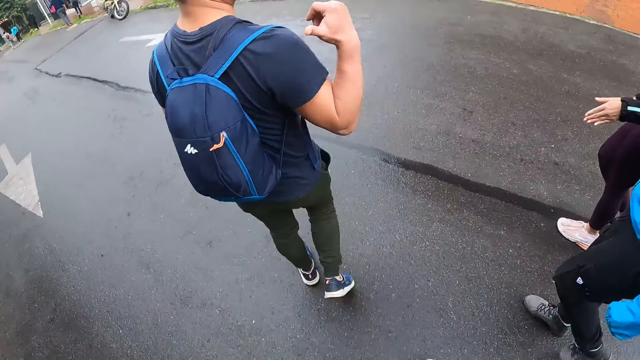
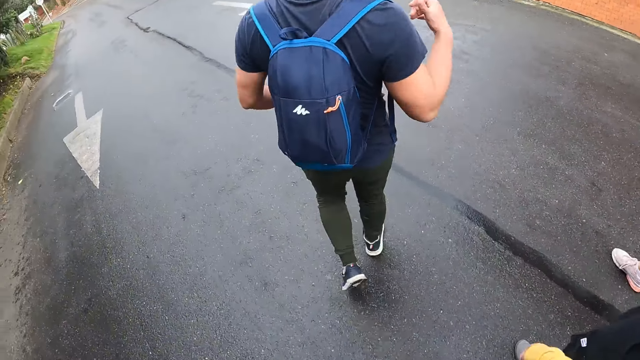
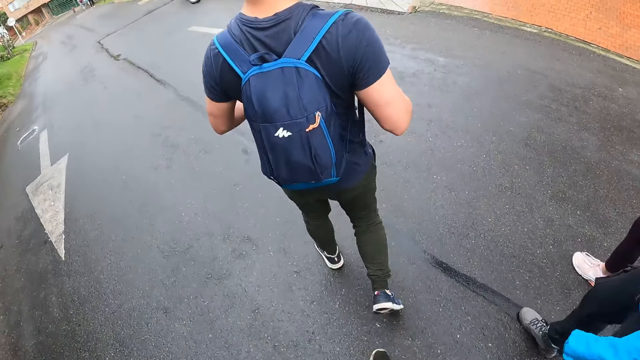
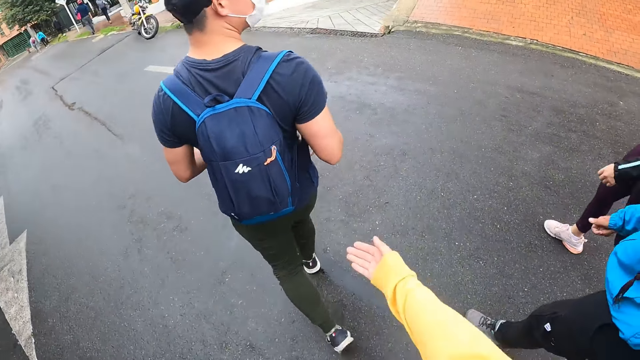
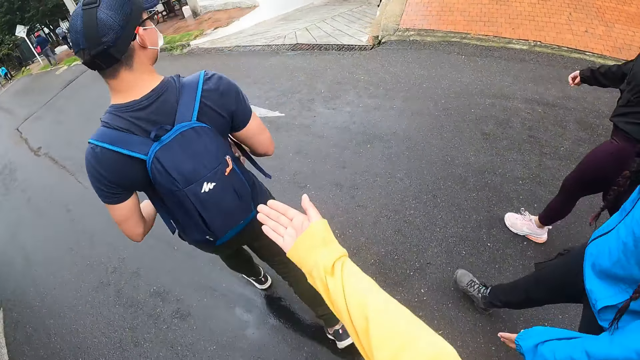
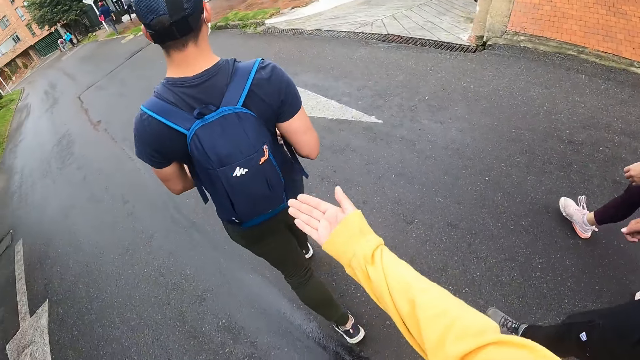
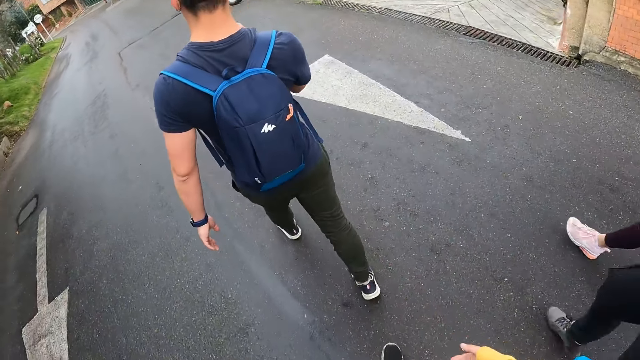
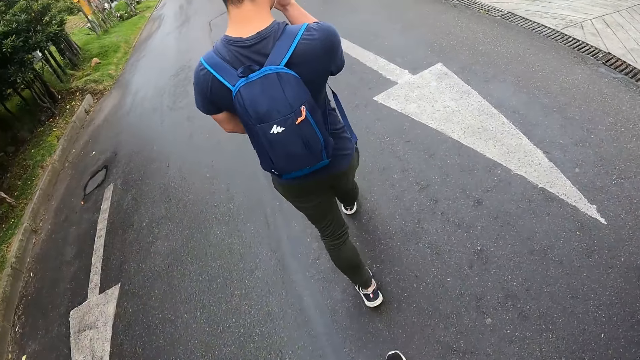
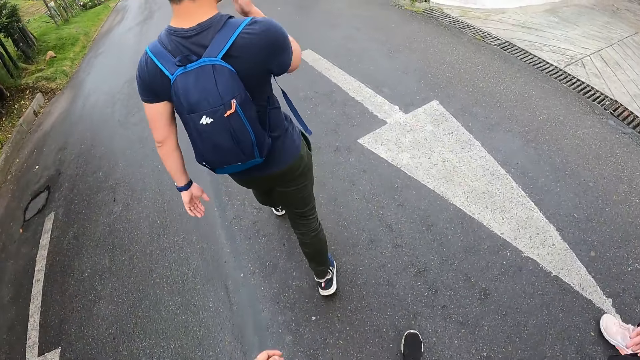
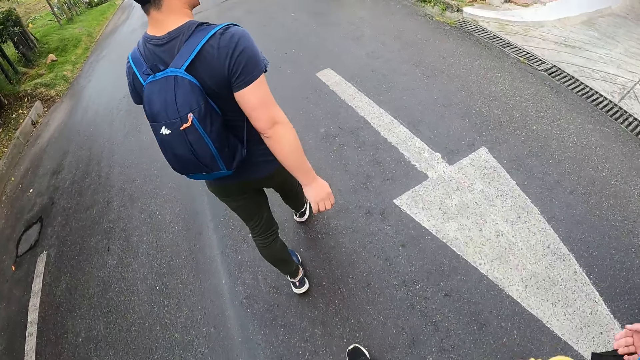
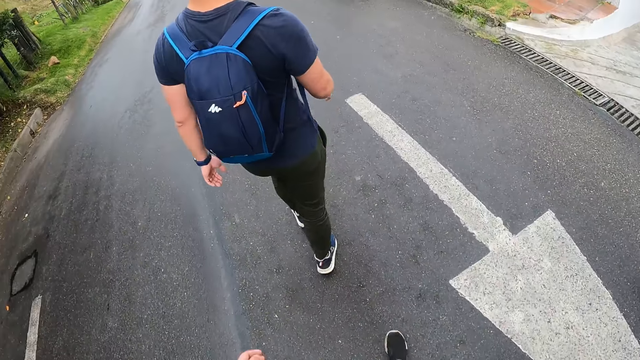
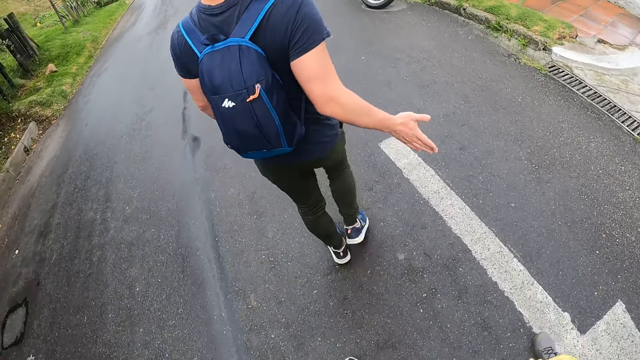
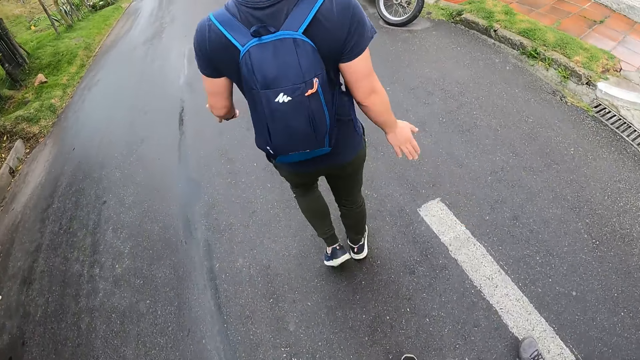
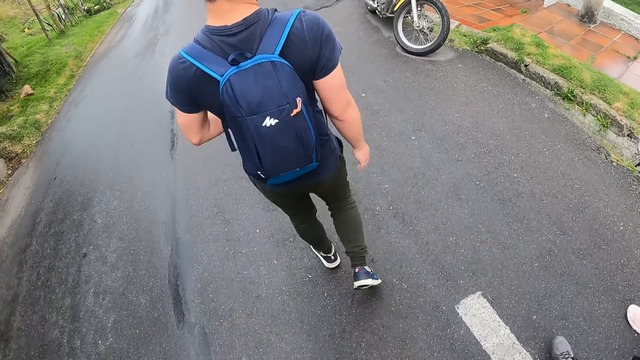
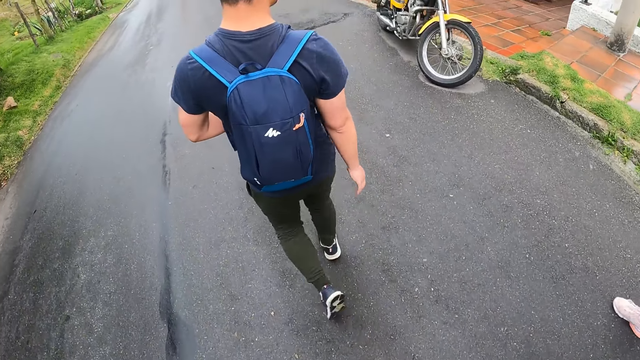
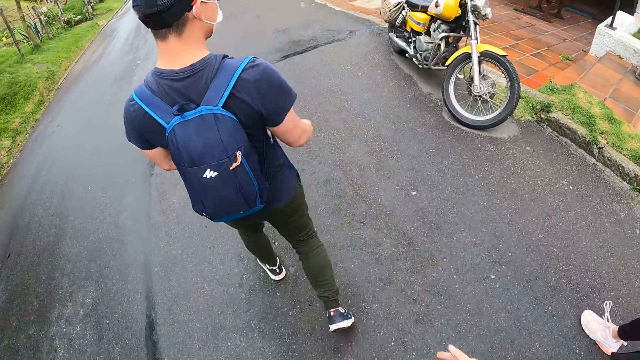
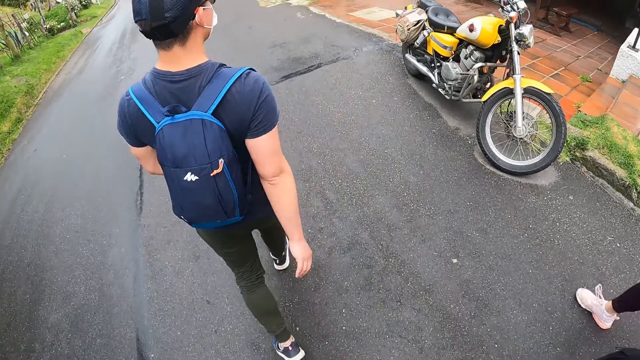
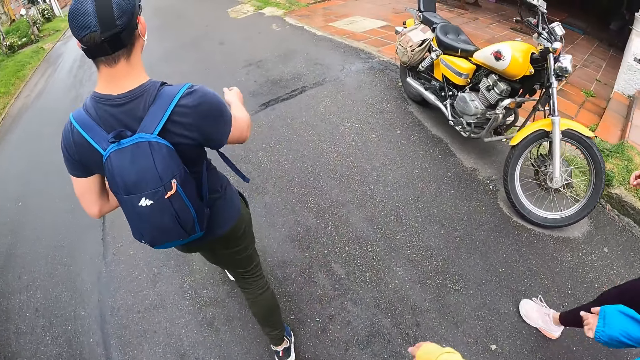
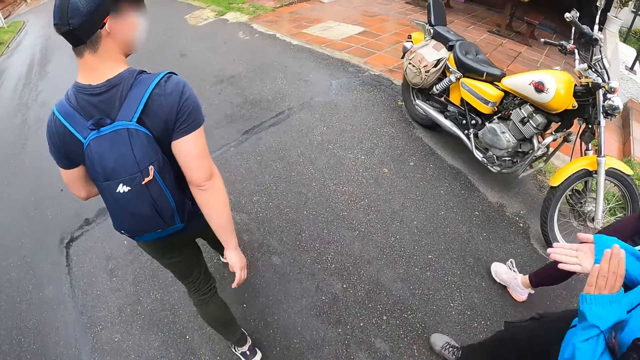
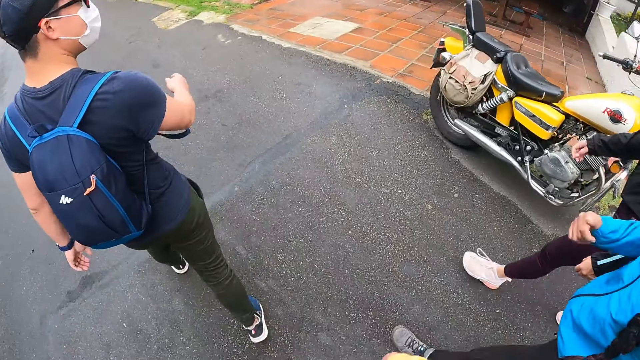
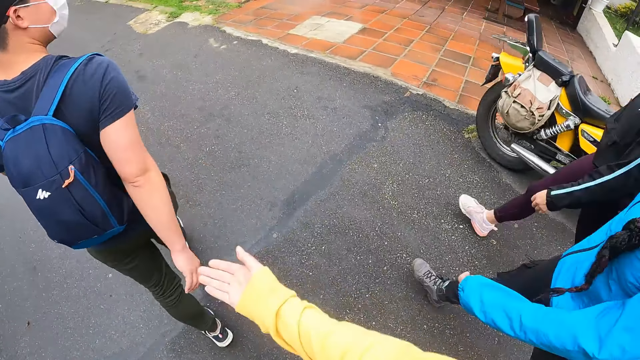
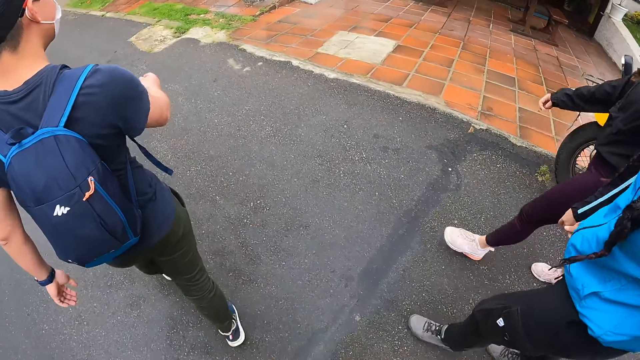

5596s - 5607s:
A lady walks on the road. Another lady walks on the road. The camera wearer walks on the road. They move the hand and walk on the road.

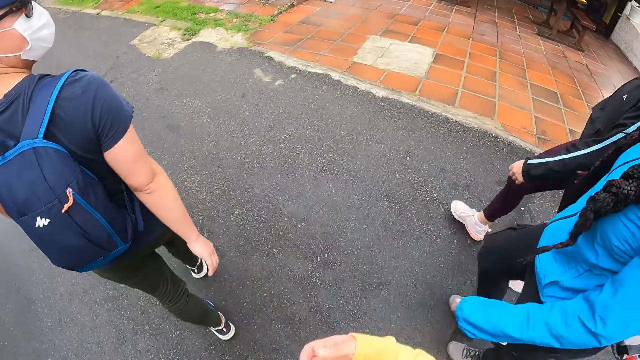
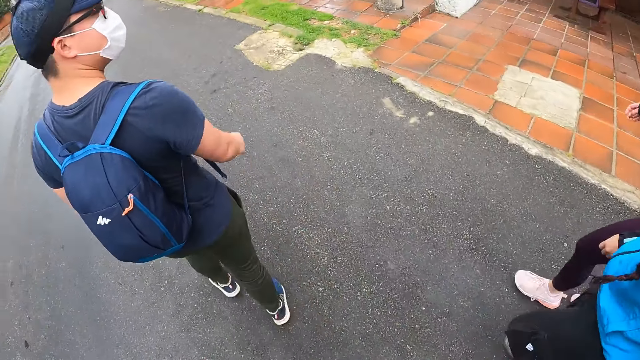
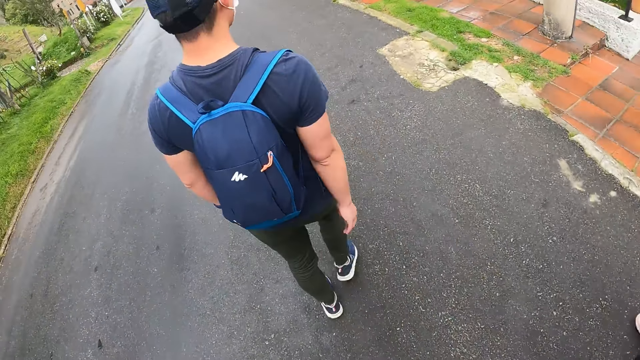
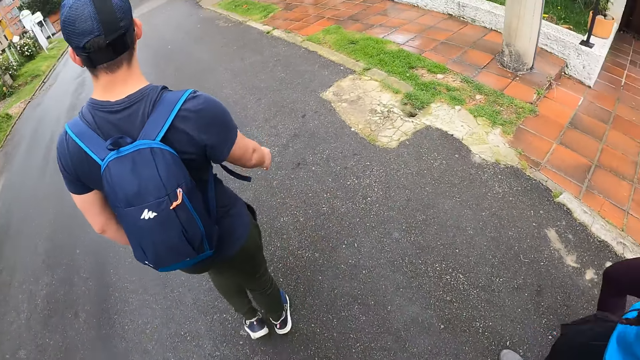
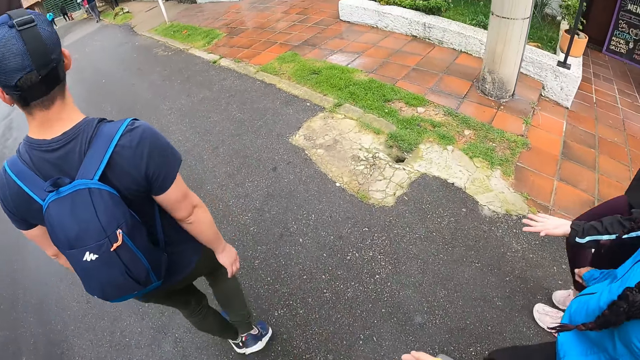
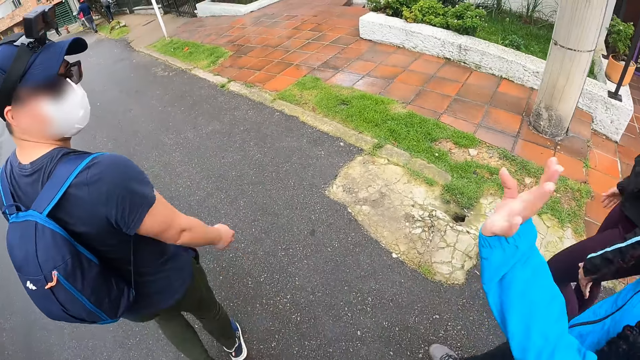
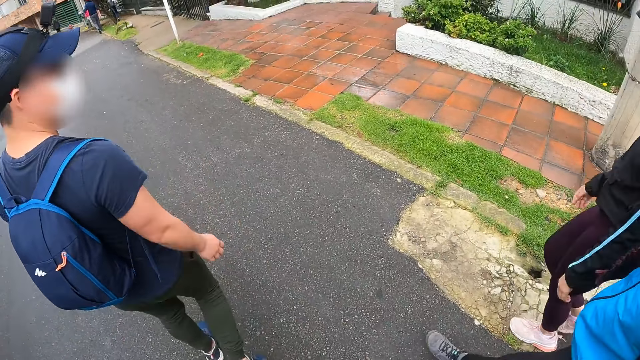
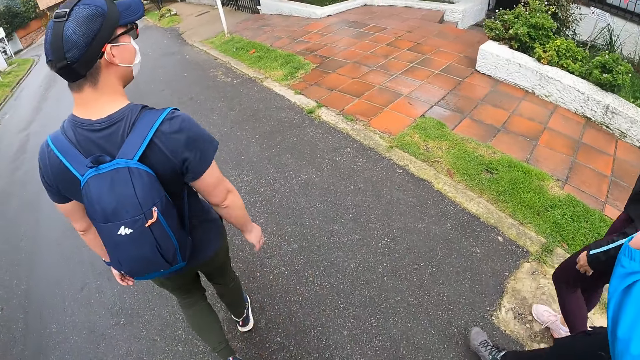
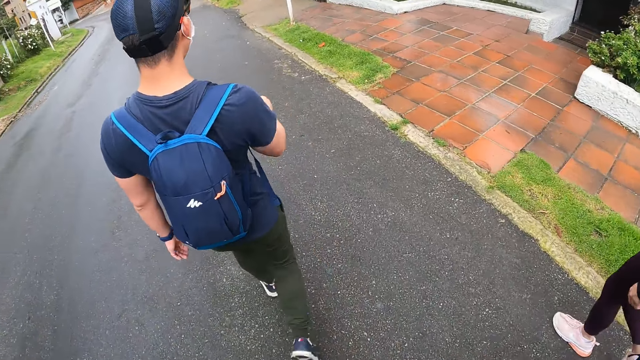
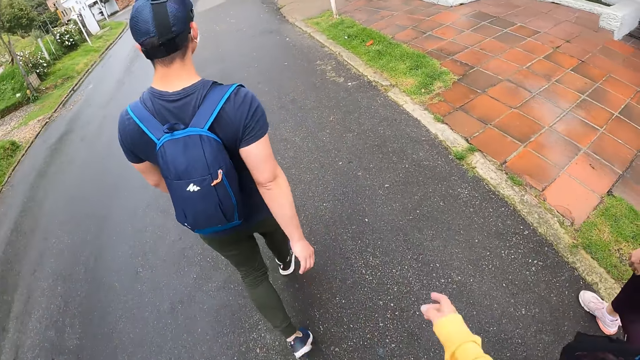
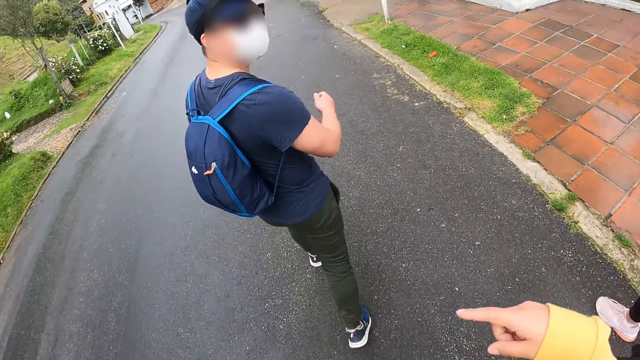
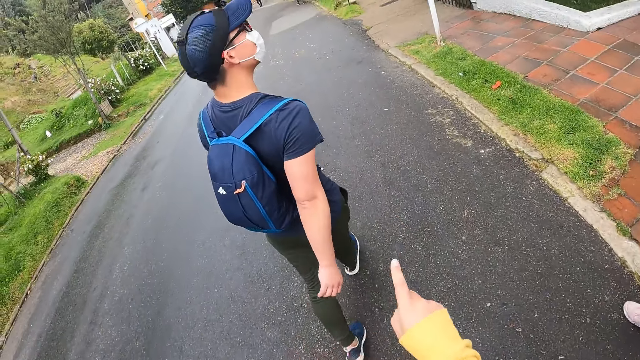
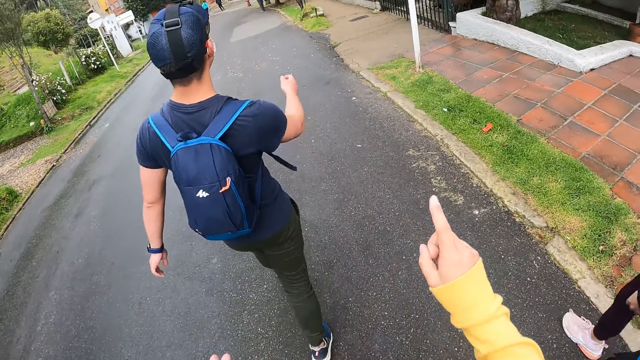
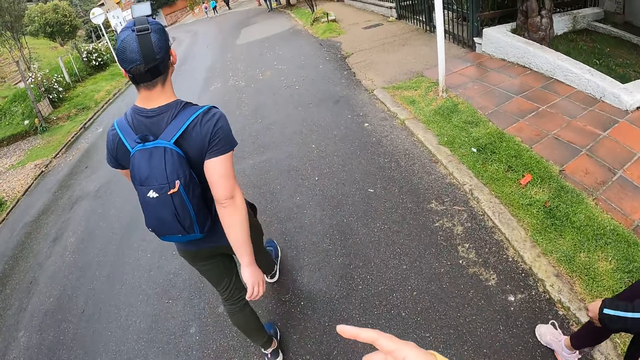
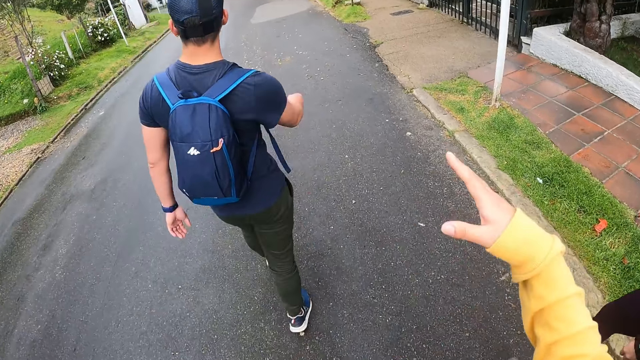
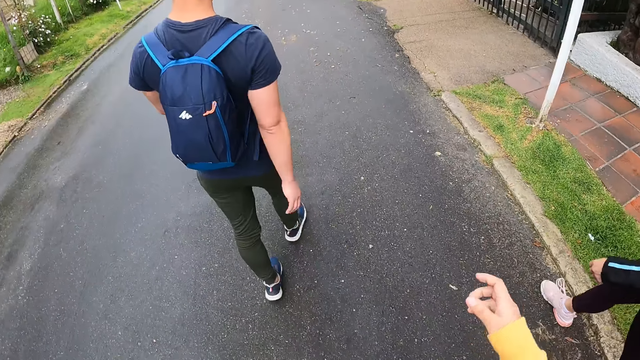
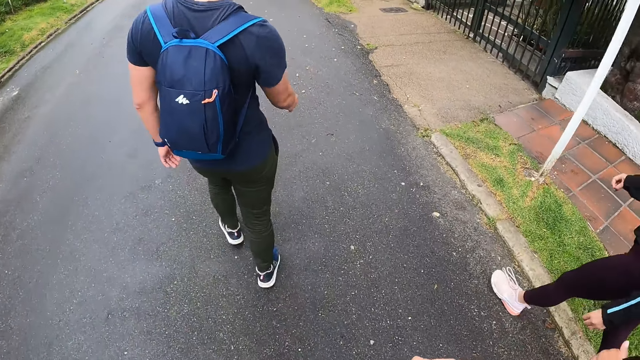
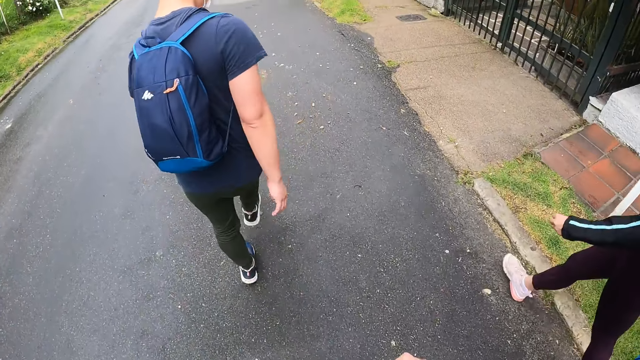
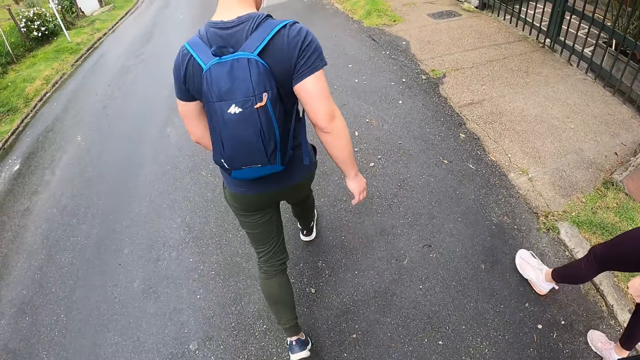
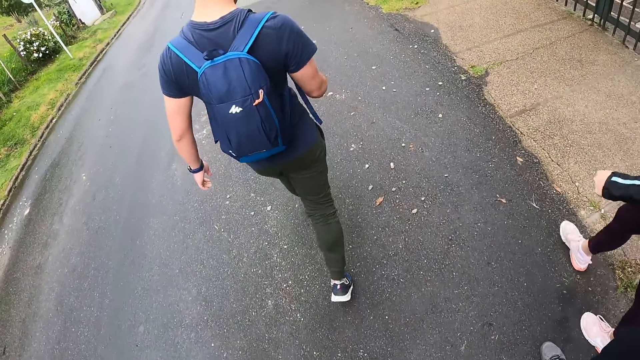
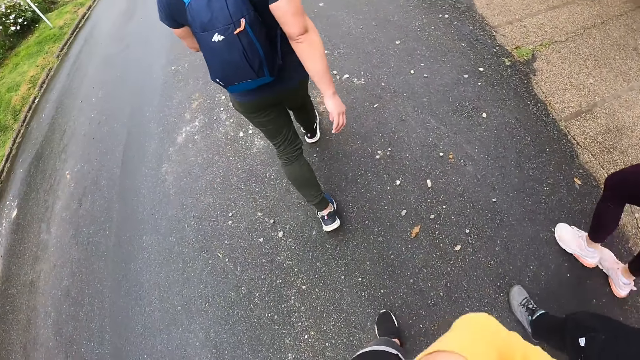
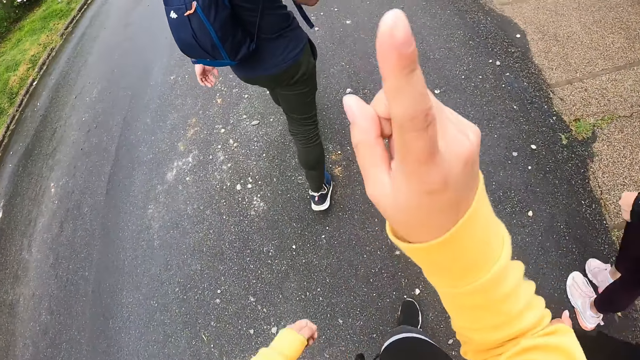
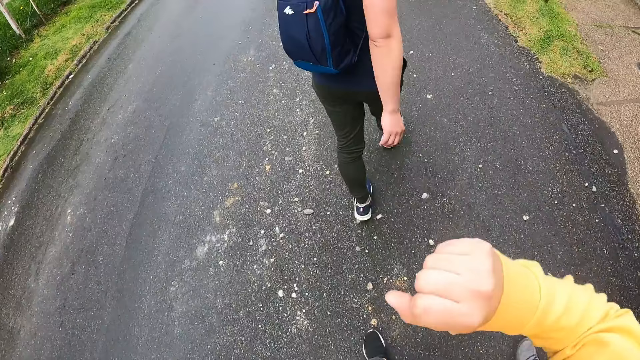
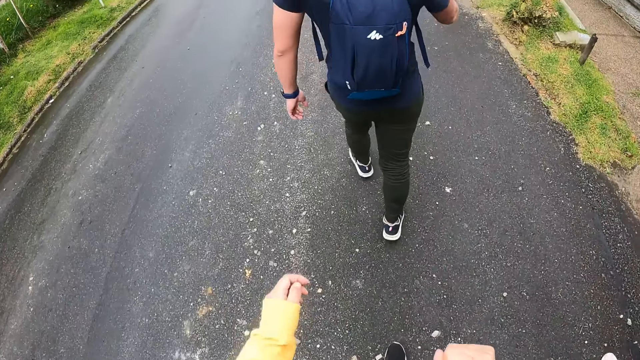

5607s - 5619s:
A man looks around. The man walks on the road. The camera wearer interacts with another man, a woman and another woman. They point with the fingers. They walk on the road.
